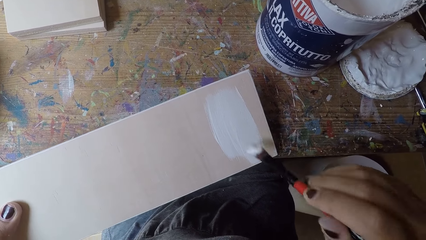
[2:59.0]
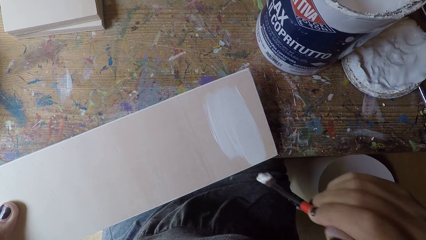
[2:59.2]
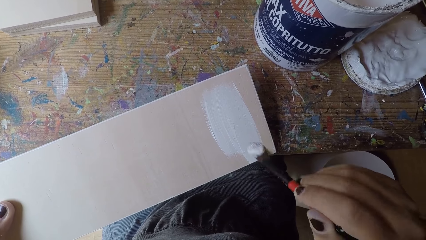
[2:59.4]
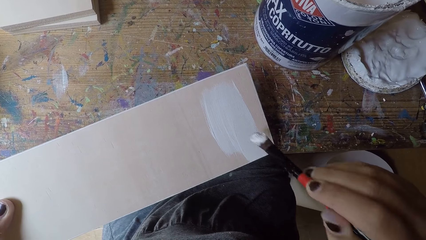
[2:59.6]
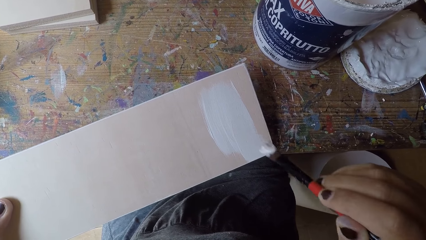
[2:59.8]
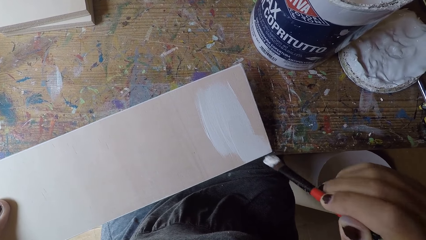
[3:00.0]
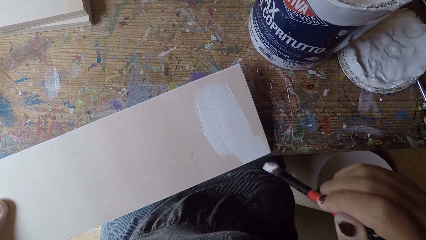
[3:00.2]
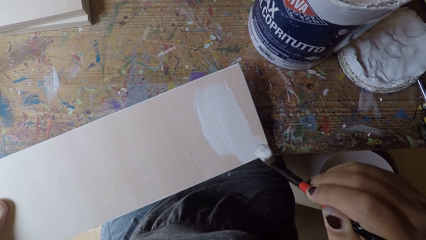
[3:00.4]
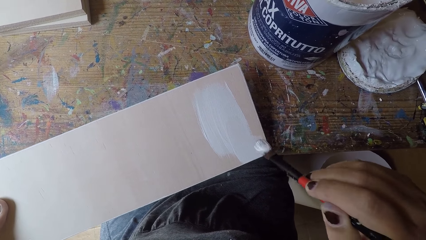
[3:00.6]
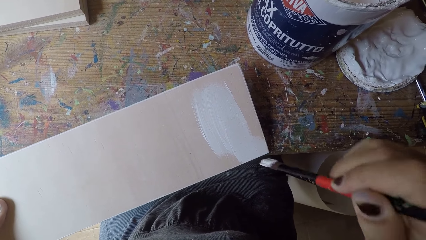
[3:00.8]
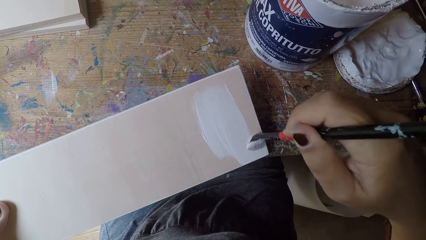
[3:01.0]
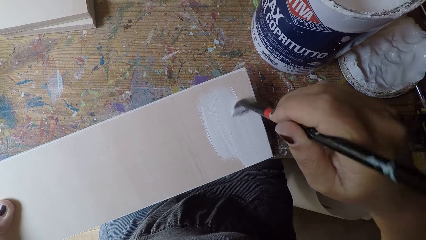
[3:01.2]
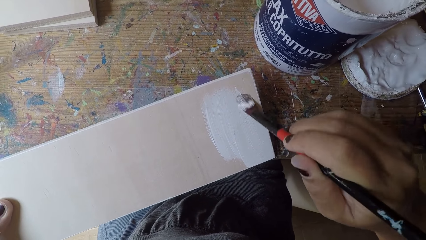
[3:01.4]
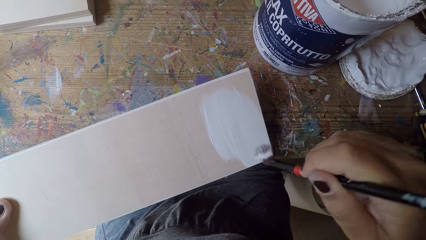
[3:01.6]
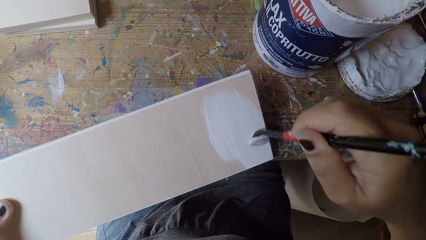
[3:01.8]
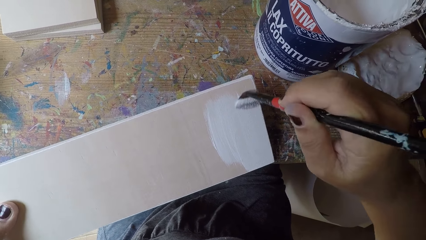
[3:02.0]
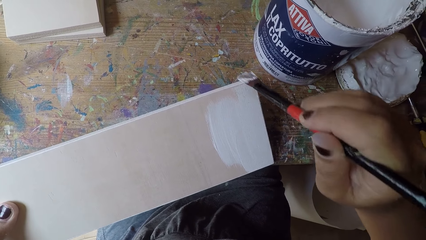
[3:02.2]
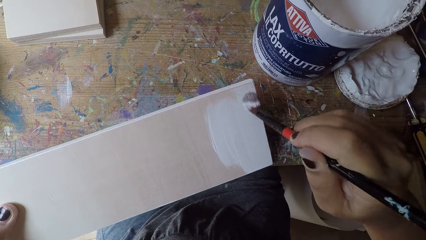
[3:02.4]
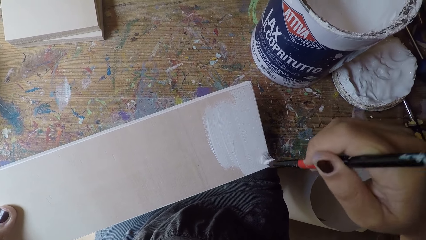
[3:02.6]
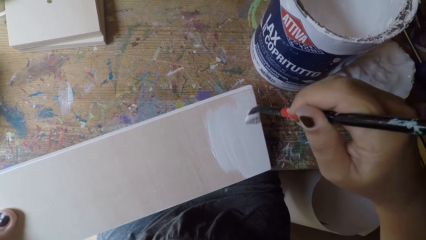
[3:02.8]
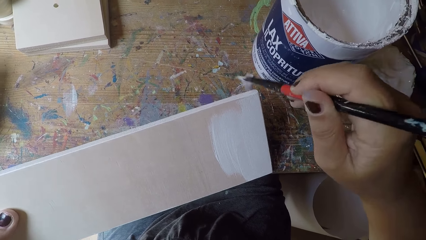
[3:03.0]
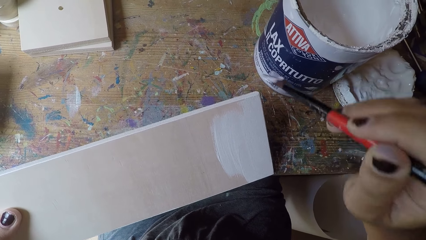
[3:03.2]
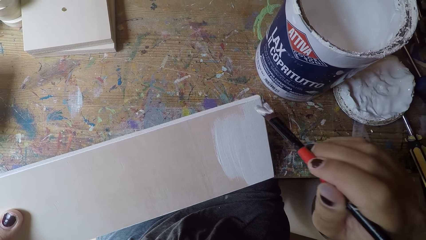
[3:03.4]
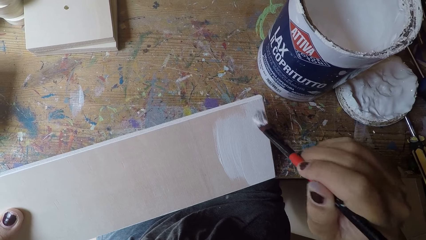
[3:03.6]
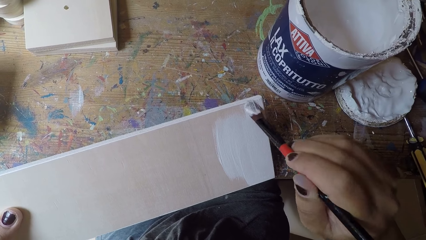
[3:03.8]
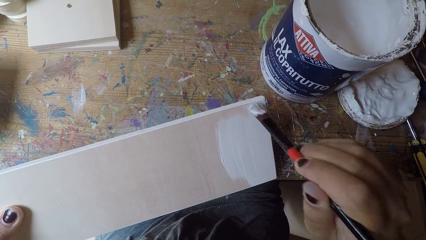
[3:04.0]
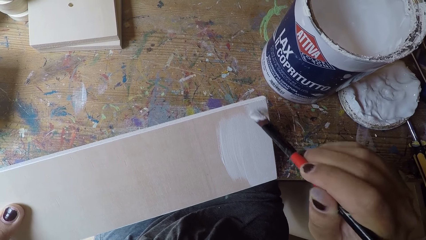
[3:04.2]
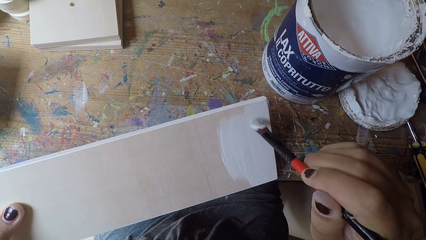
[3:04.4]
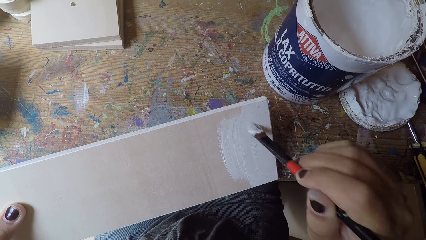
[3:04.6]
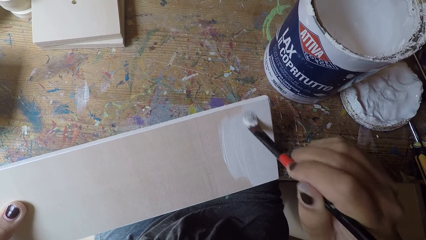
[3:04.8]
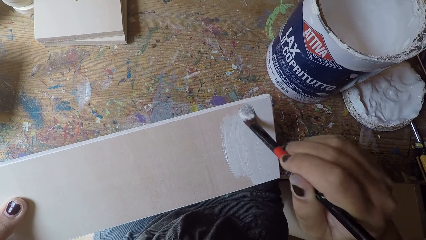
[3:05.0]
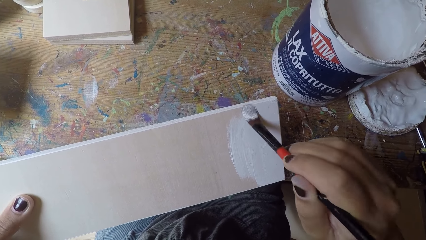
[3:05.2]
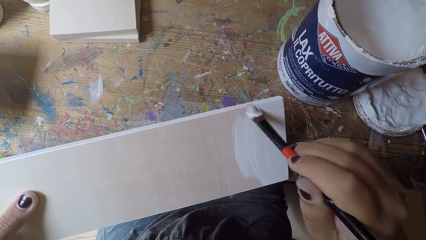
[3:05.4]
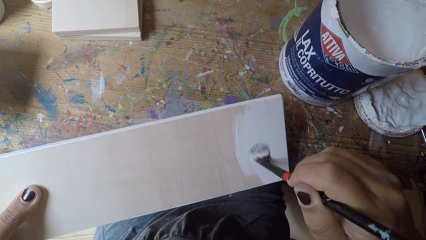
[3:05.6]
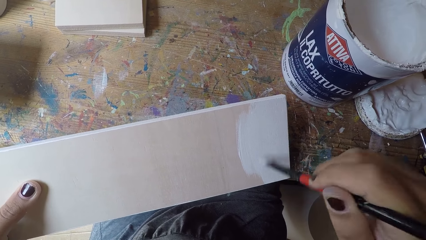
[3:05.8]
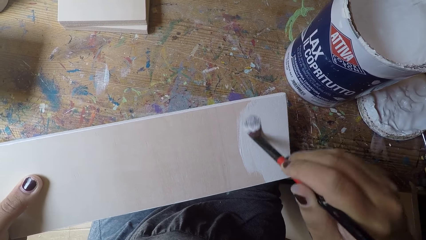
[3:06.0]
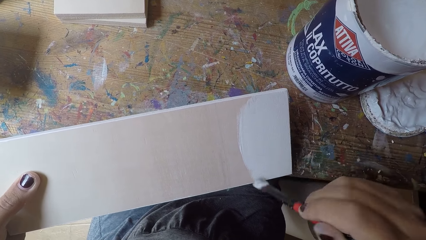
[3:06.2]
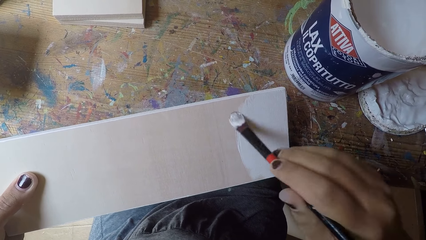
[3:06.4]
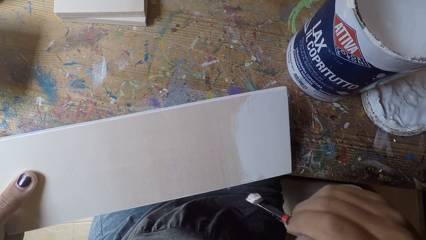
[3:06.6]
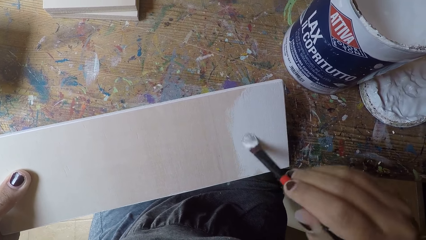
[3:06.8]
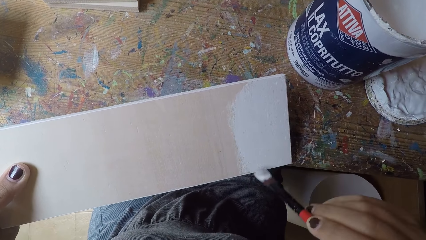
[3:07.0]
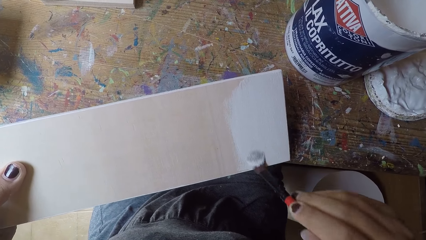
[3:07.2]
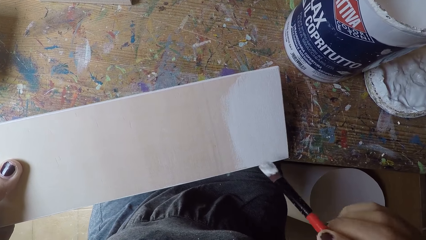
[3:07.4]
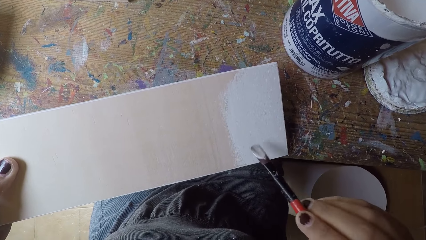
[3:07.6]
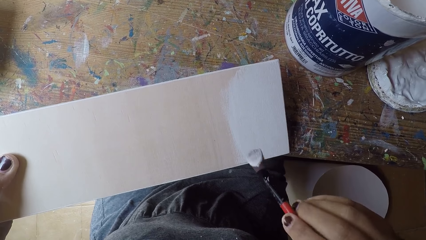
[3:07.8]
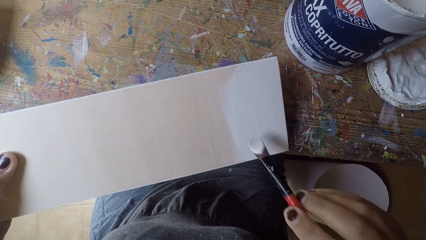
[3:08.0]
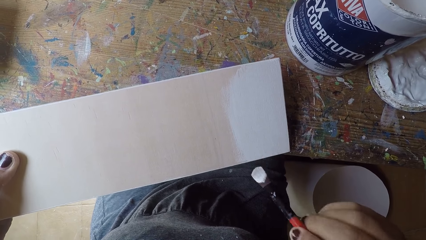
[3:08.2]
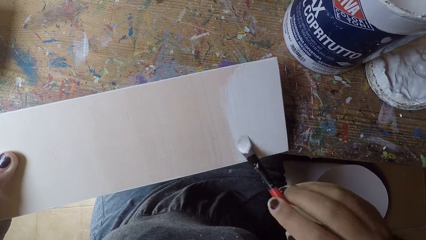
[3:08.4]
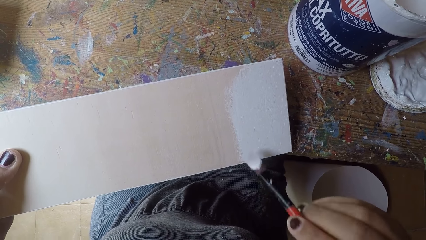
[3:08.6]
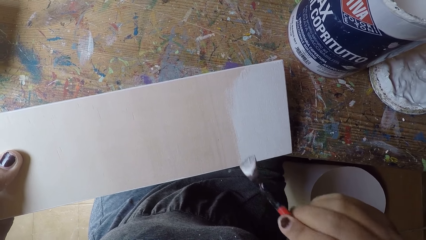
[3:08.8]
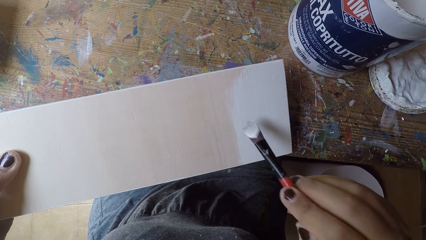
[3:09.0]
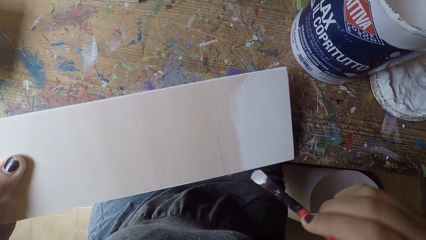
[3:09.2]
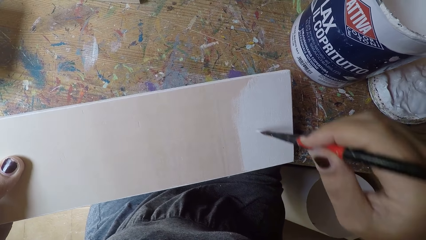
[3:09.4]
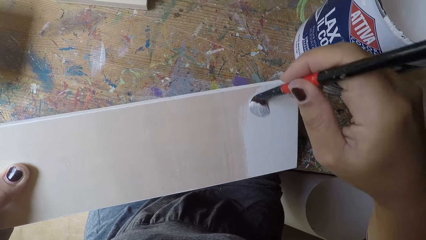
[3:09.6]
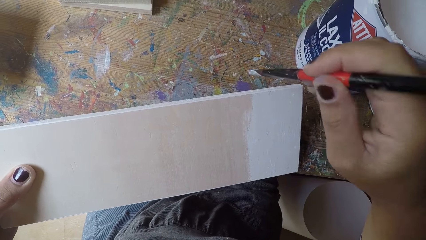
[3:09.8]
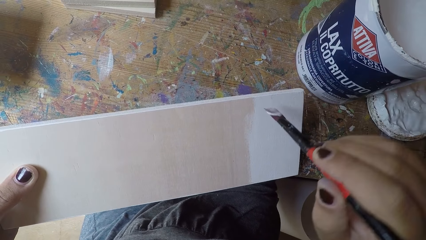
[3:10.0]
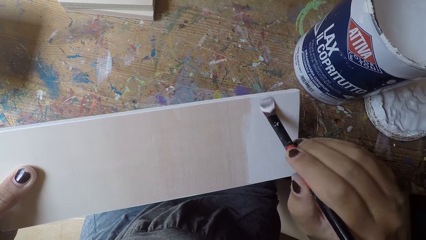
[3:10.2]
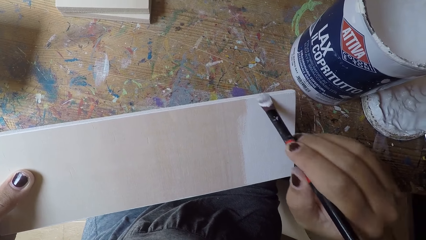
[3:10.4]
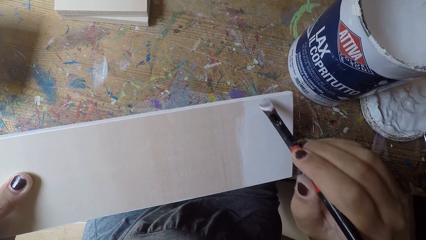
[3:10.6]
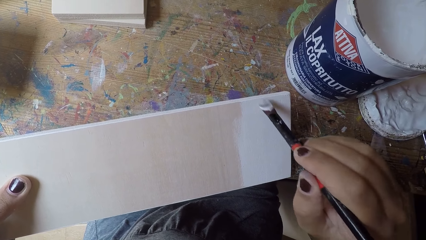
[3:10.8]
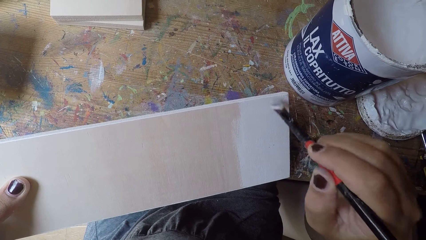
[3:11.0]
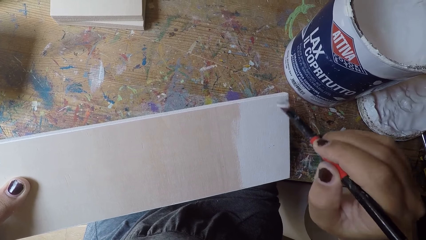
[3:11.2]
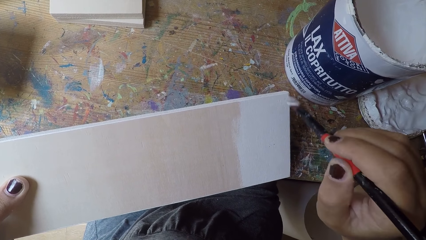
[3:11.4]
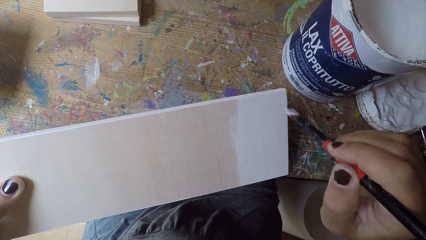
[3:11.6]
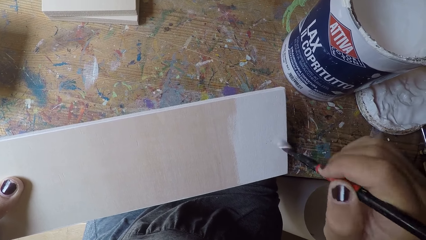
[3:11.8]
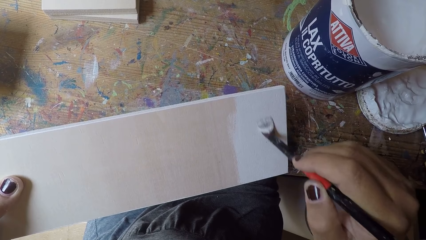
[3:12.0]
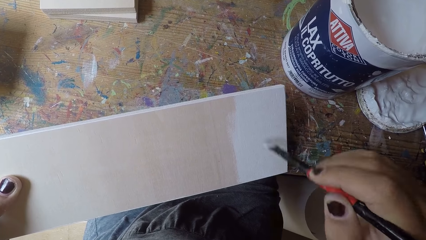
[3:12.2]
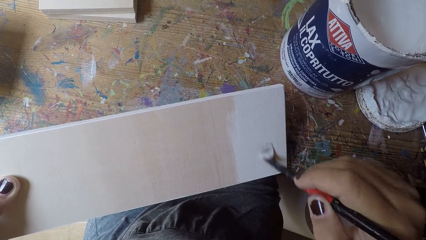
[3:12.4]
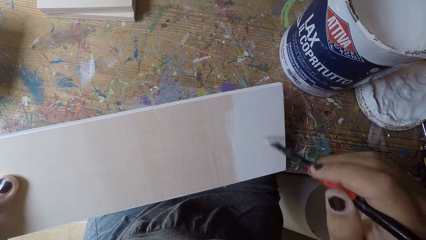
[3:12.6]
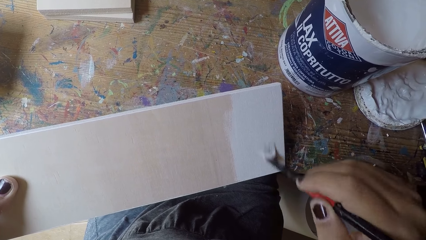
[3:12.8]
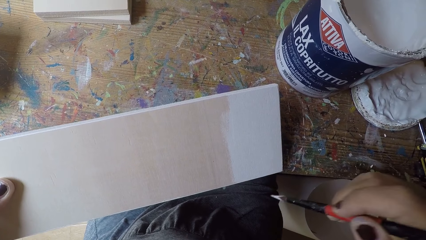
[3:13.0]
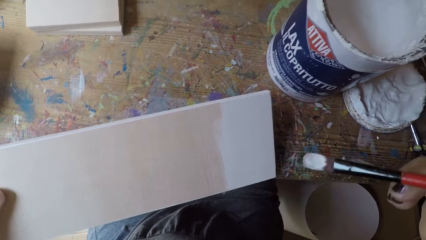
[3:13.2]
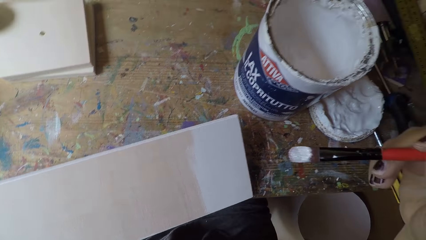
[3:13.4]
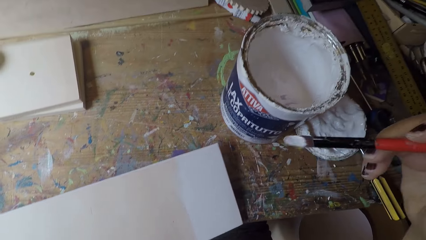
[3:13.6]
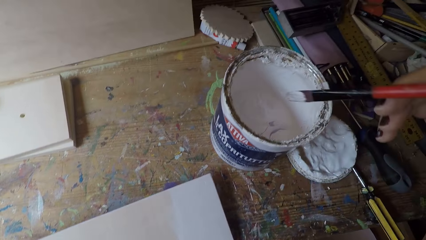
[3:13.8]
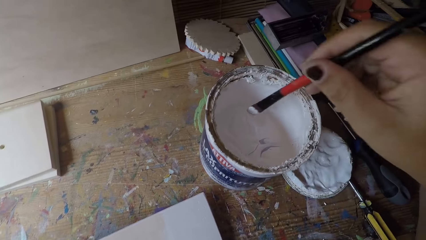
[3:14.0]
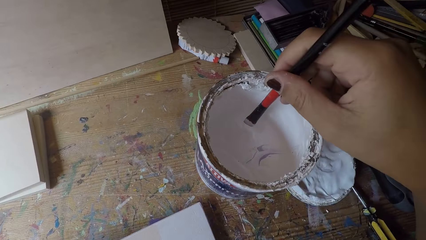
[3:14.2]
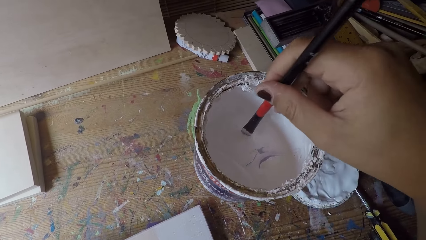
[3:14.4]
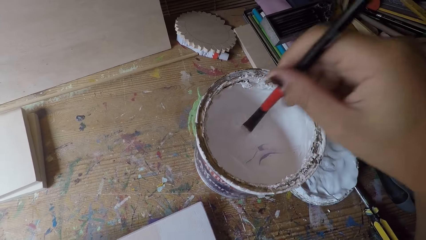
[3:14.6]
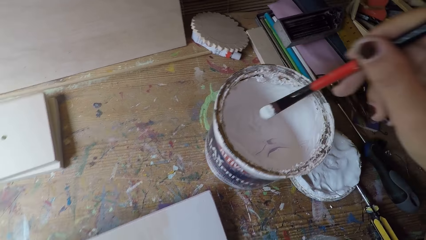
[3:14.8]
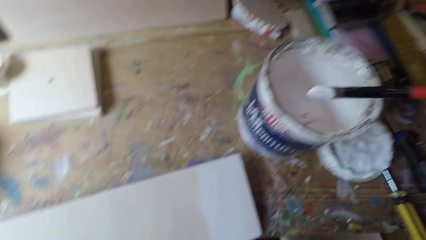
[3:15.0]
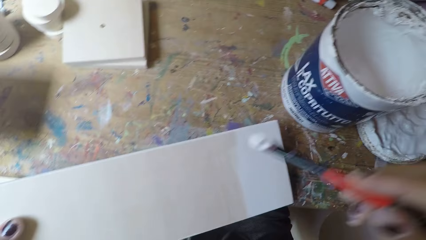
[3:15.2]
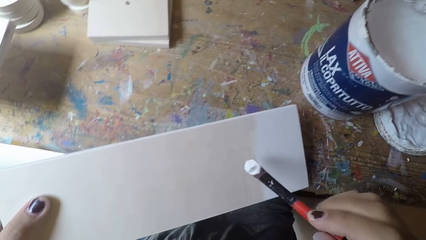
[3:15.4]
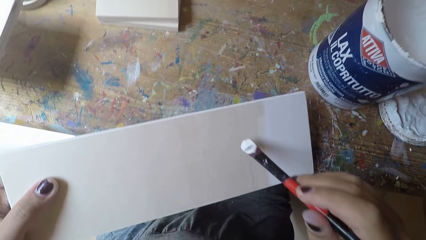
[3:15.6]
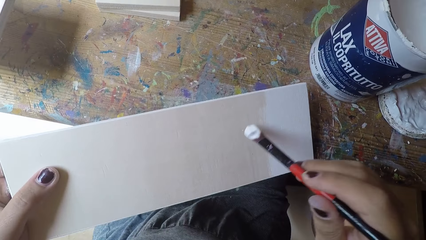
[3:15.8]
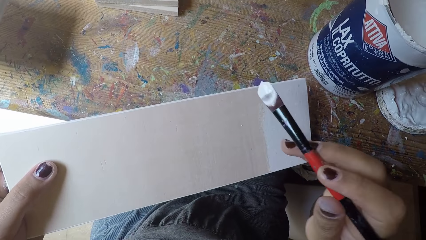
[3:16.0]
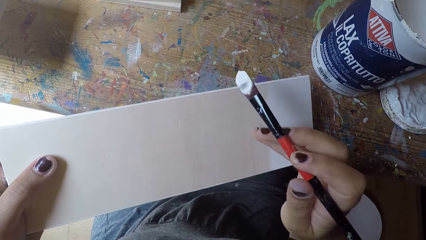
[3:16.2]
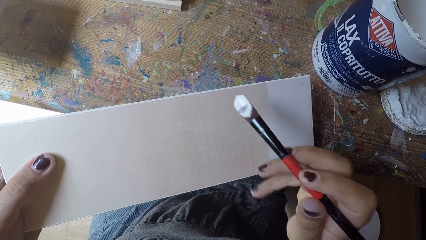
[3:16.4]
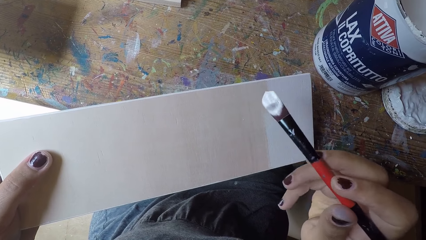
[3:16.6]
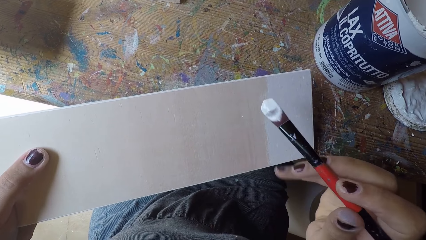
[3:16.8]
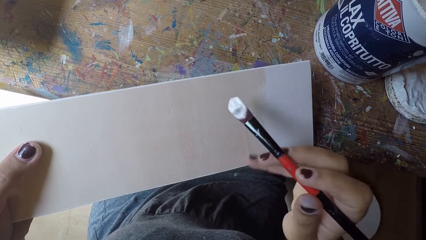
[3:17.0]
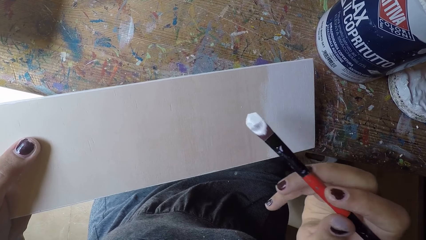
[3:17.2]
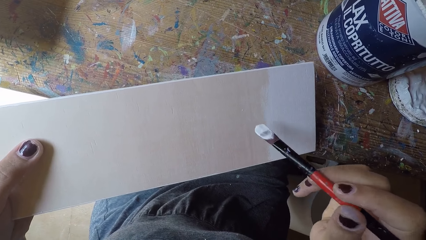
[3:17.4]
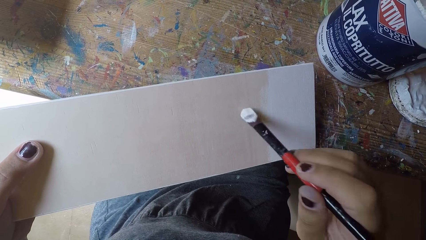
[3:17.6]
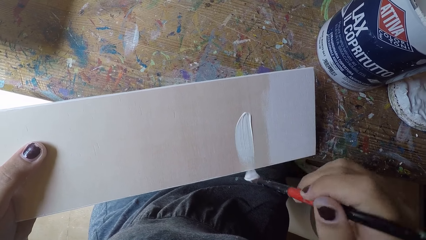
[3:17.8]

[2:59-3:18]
The camera wearer scoops out paint from the container with the paintbrush. They paint the other wood with the paintbrush. They move the finger on the wooden board.
